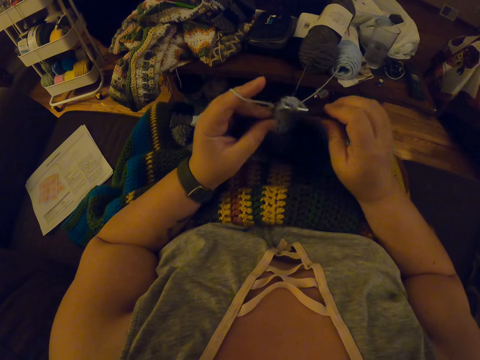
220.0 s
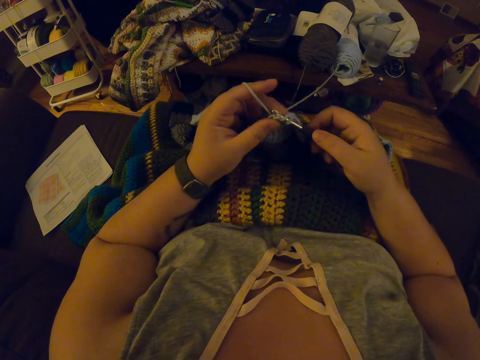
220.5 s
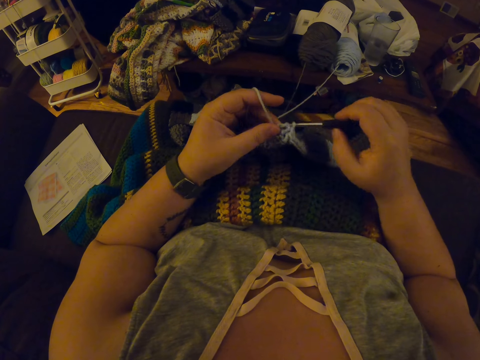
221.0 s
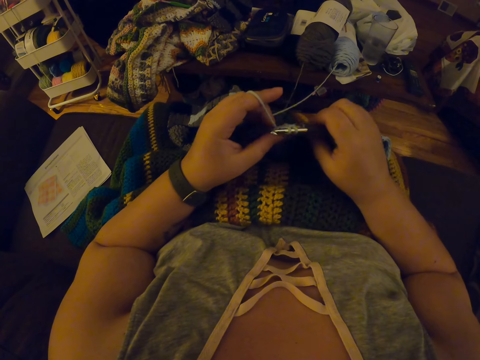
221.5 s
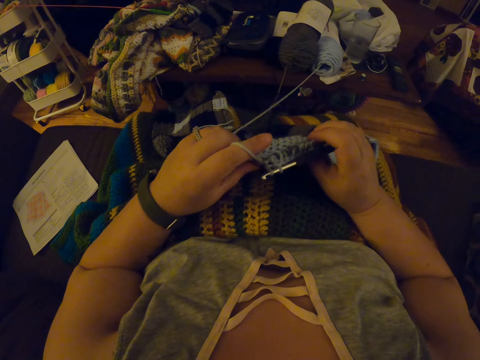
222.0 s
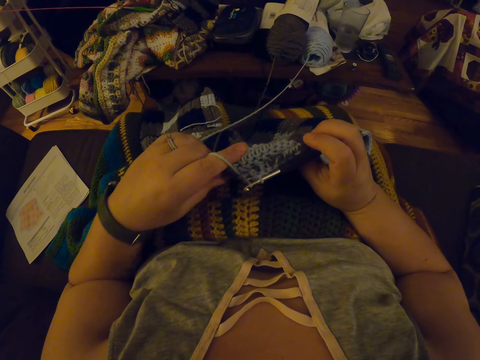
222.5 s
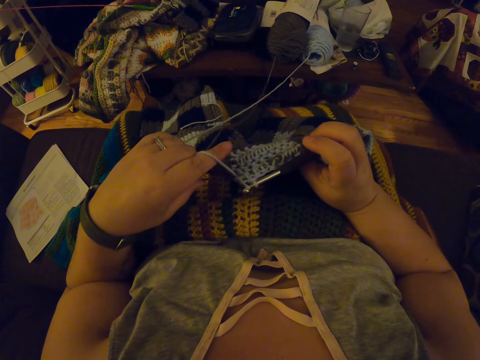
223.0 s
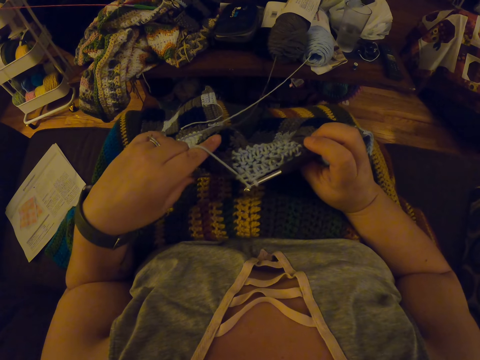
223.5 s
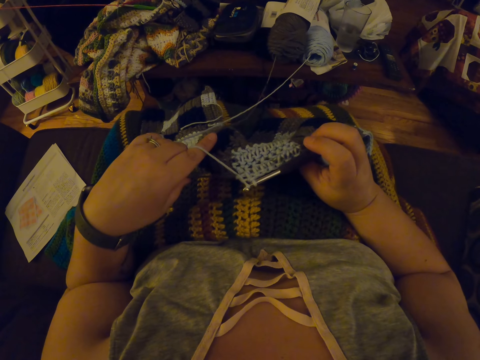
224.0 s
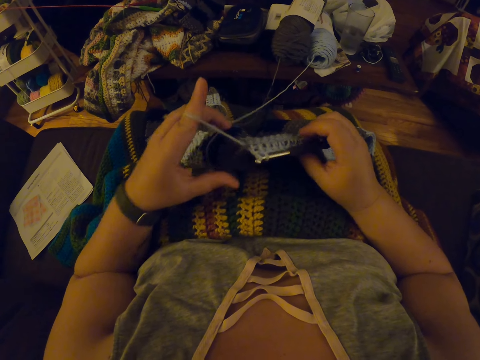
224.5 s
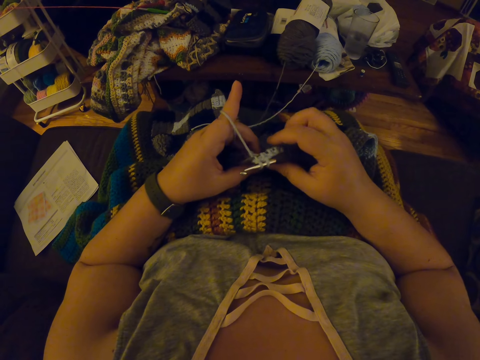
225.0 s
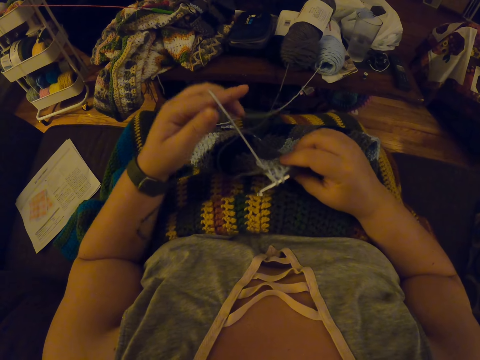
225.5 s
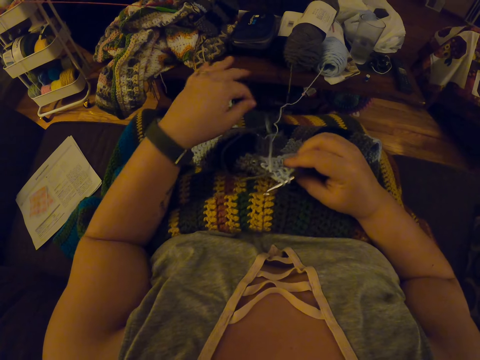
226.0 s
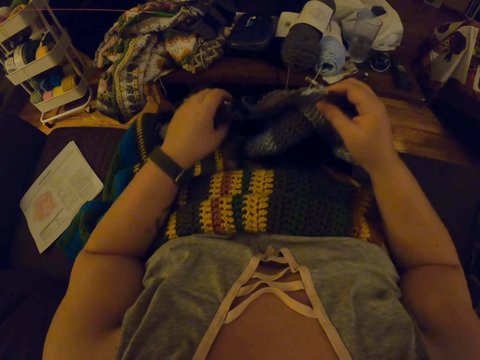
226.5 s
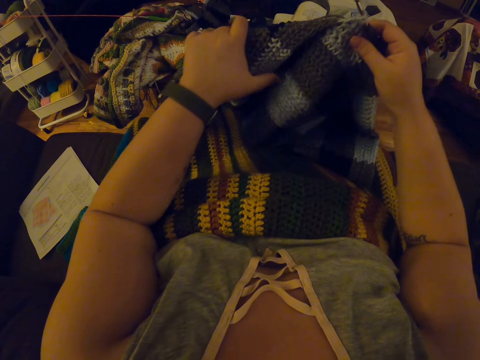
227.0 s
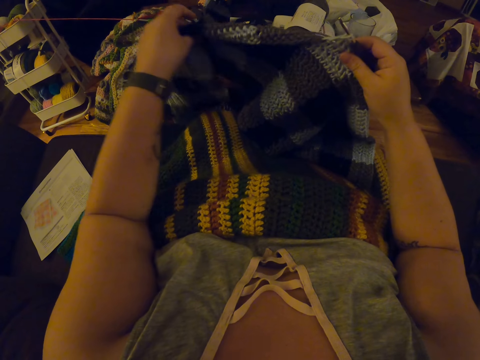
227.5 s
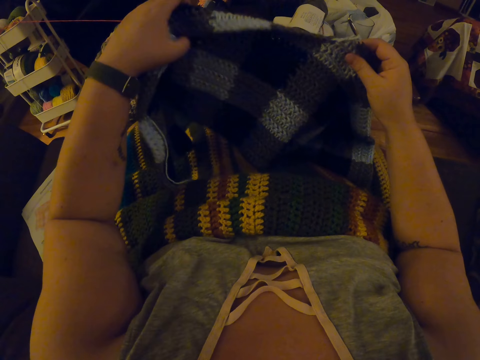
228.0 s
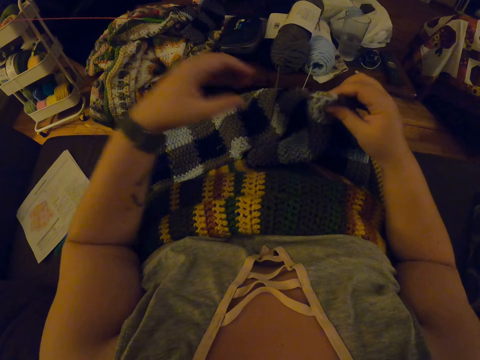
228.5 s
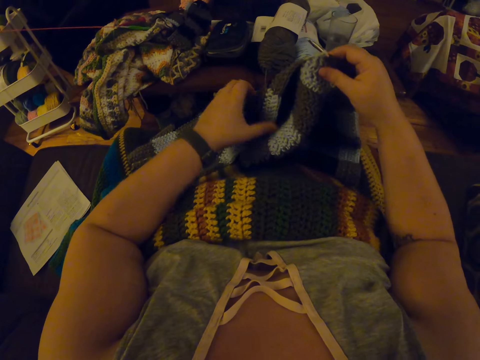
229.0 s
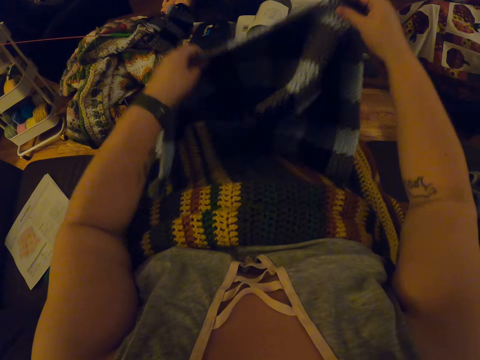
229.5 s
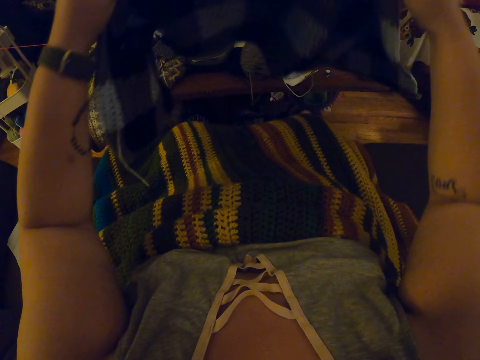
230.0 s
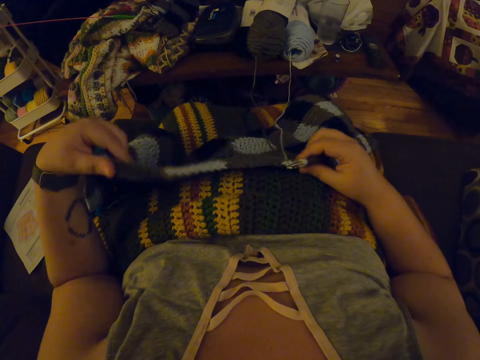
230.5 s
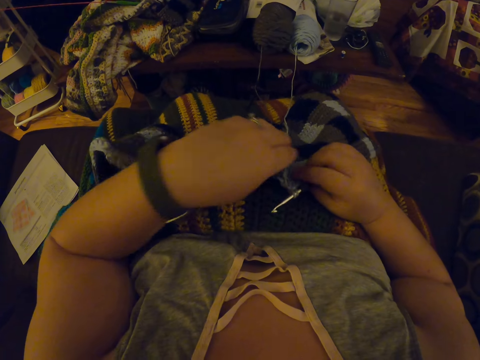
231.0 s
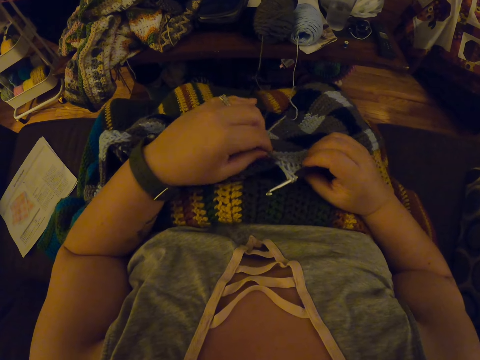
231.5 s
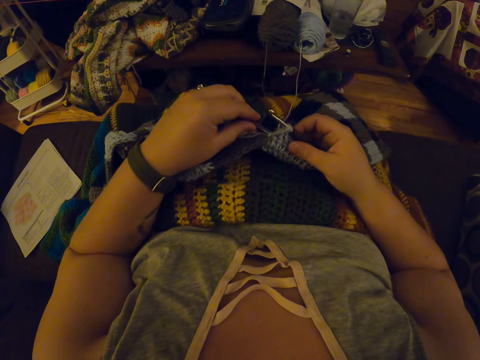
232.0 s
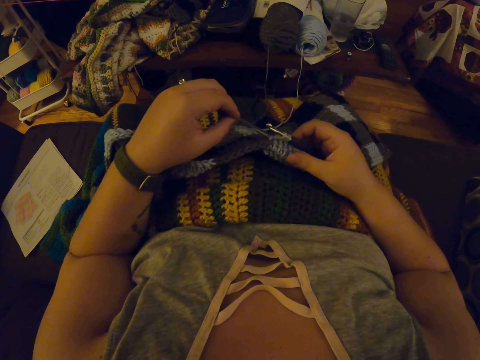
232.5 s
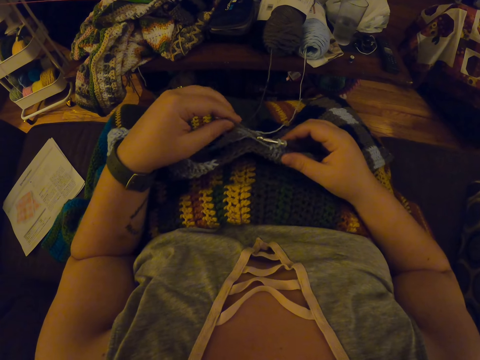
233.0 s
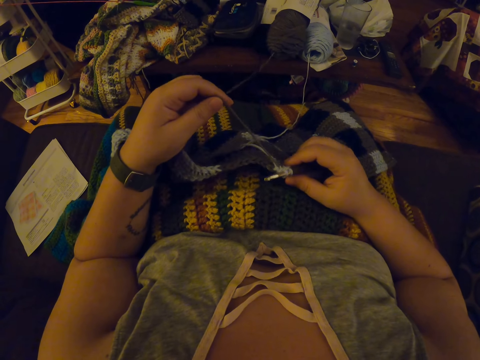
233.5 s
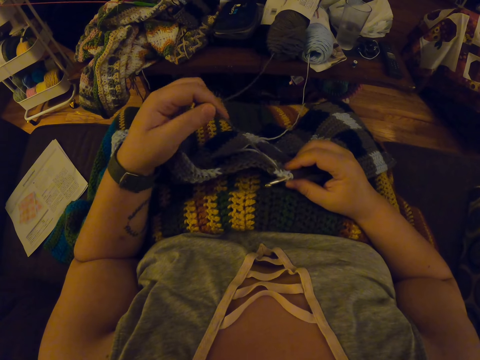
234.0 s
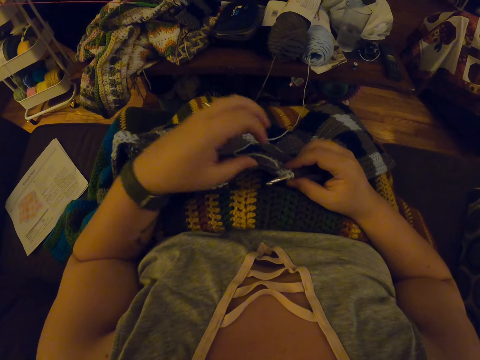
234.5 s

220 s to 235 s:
The camera wearer pulls the yarn inside the fabric with her left hand again. She checks the fabric again. She drops the yarn in her left hand on her lap. She adjusts the thread. She adjusts the fabric on her lap with her hands. She twists the yarn around her left hand again. She adjusts the thread.

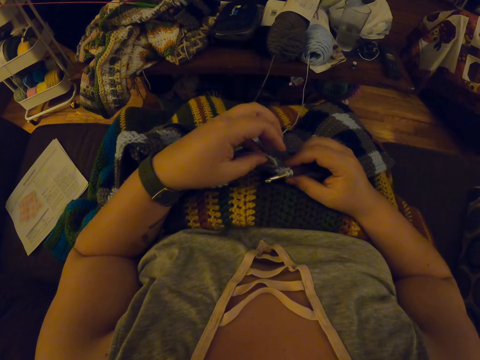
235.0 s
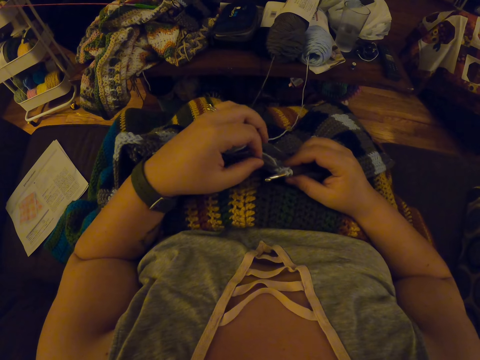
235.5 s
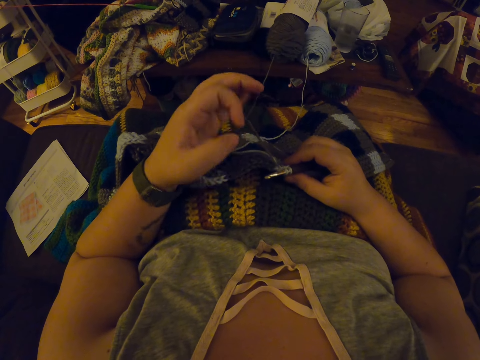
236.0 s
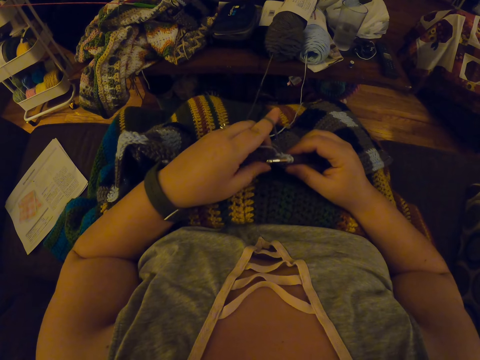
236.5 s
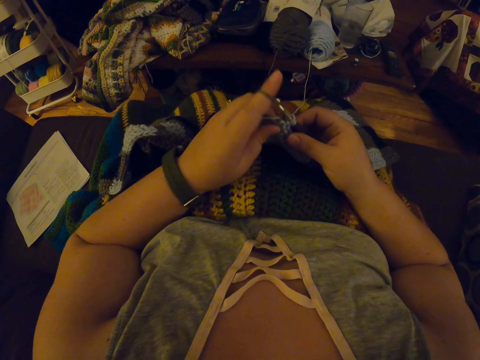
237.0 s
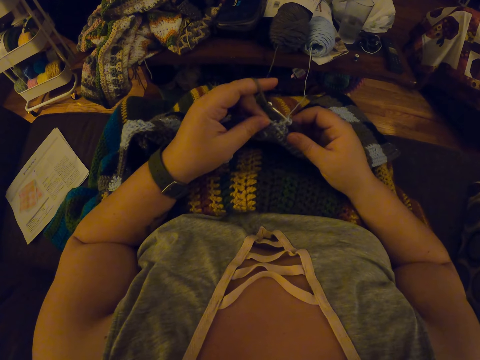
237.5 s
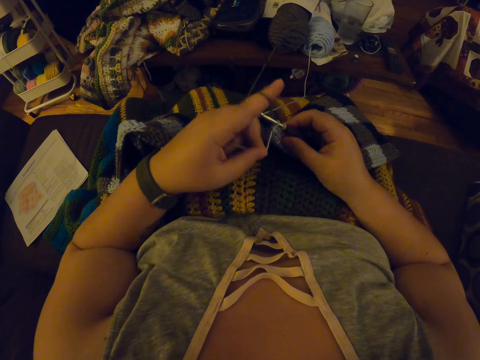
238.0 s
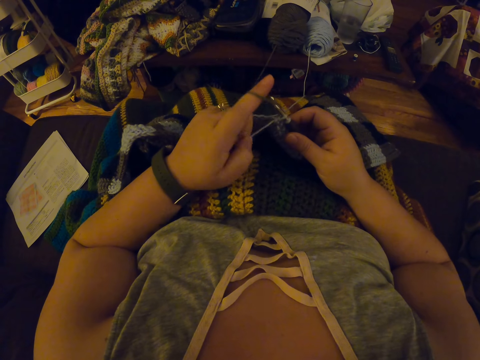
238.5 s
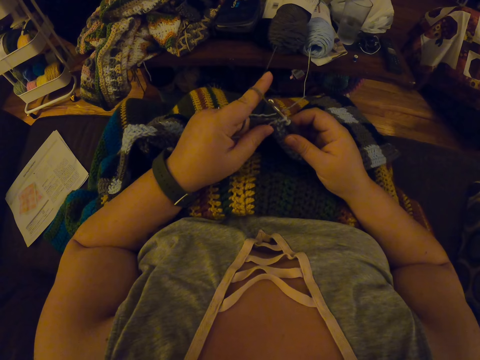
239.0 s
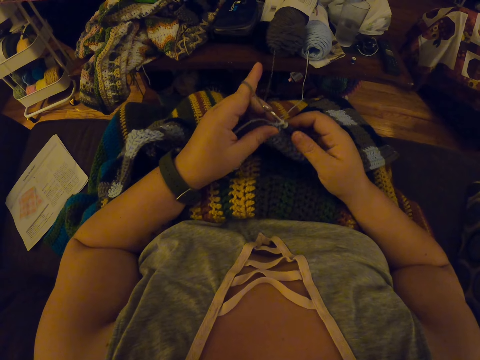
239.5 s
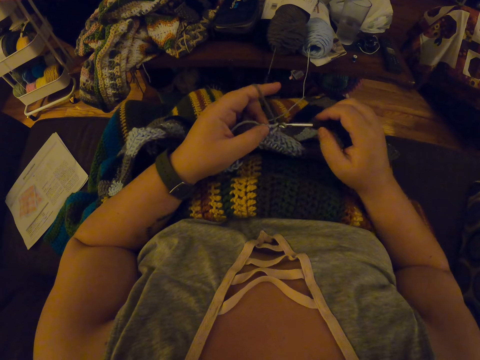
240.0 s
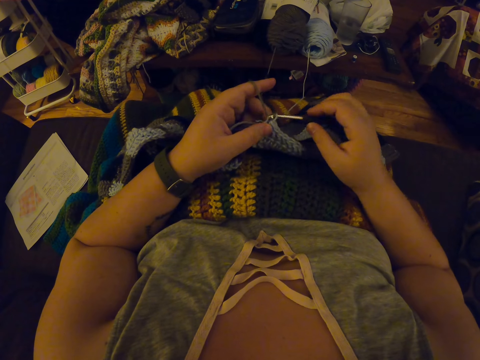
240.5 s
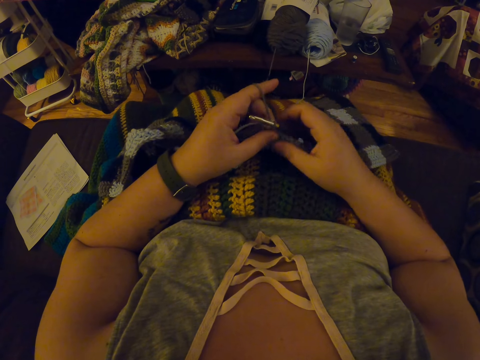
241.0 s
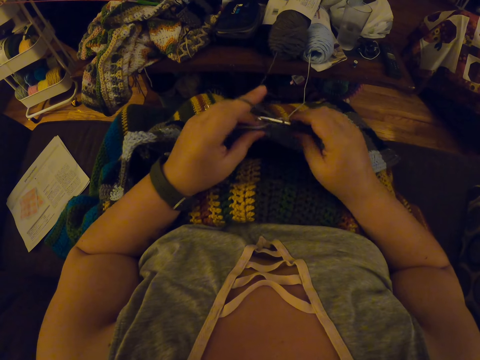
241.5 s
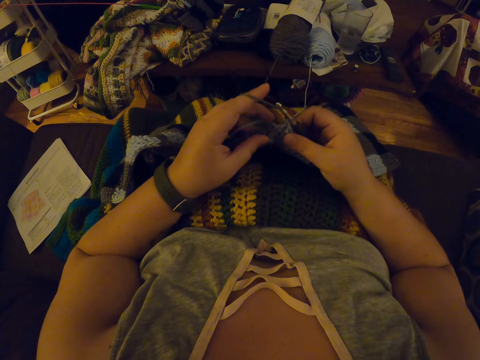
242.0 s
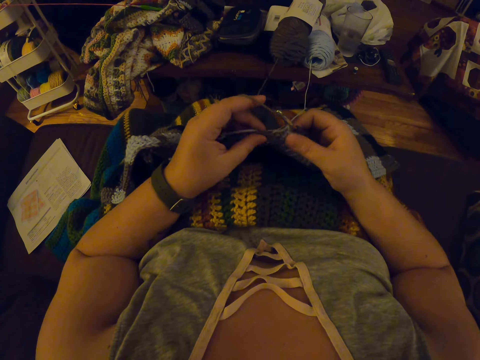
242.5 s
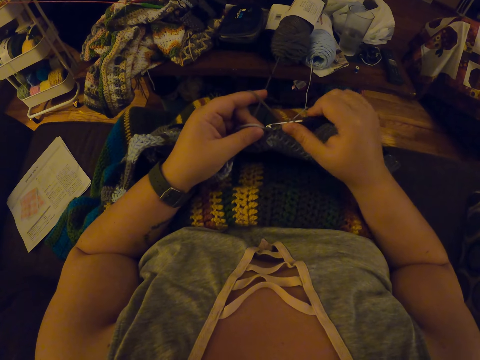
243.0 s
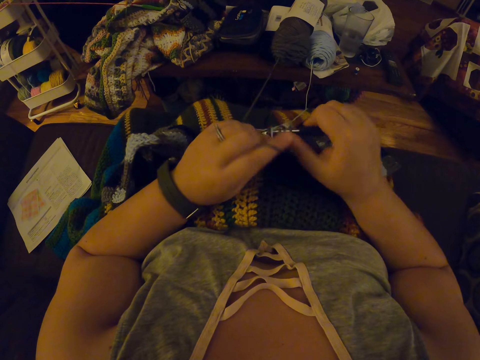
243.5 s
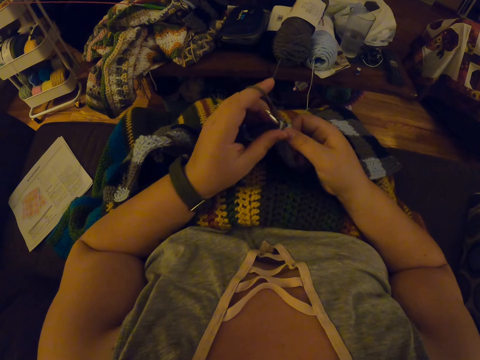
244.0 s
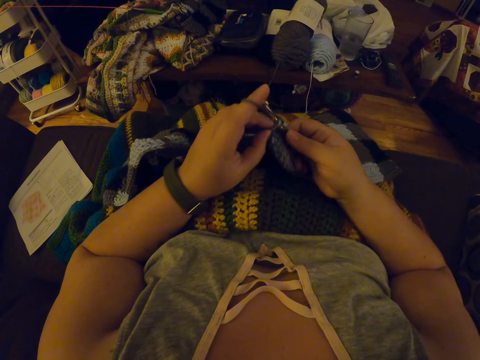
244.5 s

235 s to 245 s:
The camera wearer continues crocheting with the yarn.

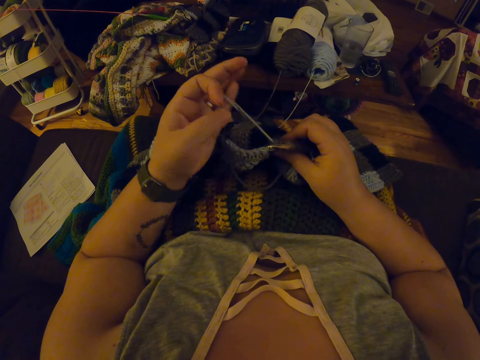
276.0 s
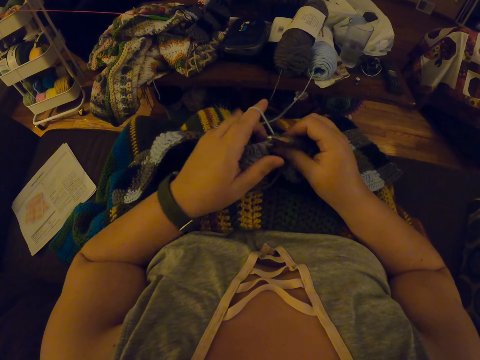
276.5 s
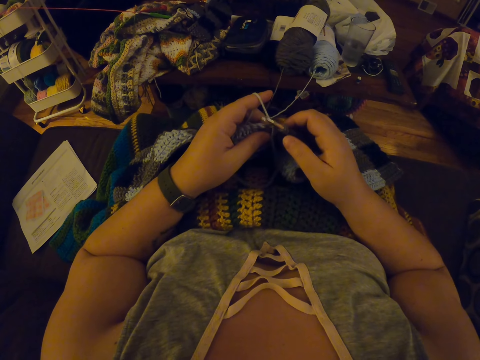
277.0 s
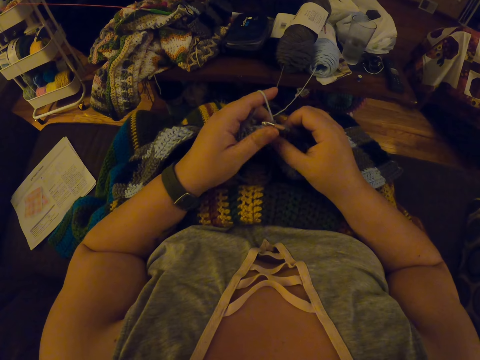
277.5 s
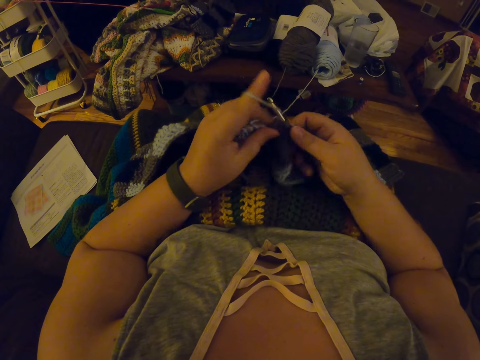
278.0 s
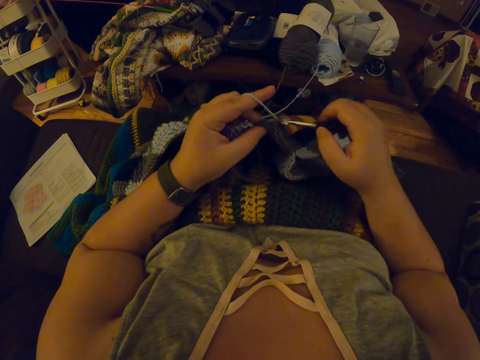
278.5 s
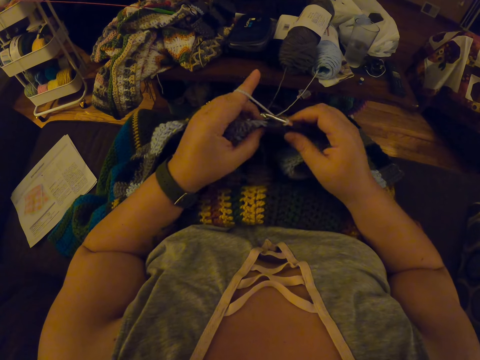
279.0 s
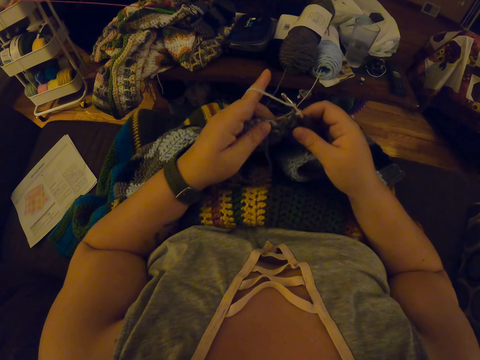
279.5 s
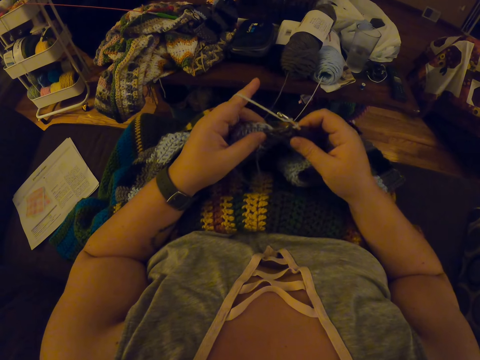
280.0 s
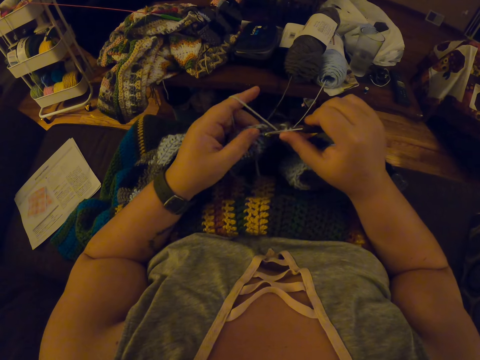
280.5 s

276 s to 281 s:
The camera wearer continues crocheting with the yarn.
